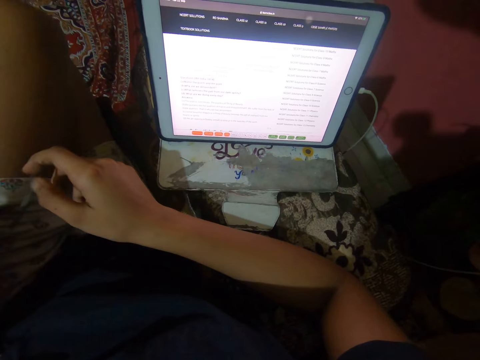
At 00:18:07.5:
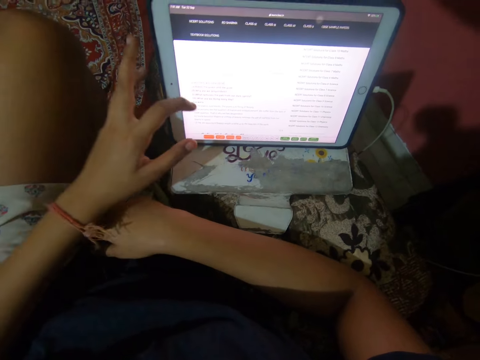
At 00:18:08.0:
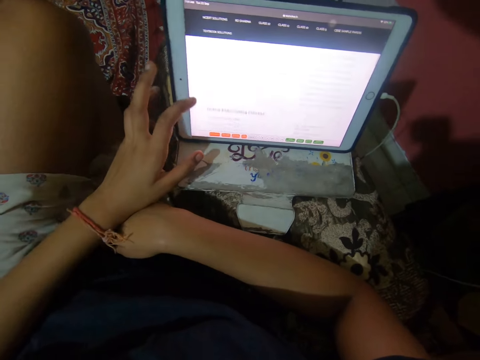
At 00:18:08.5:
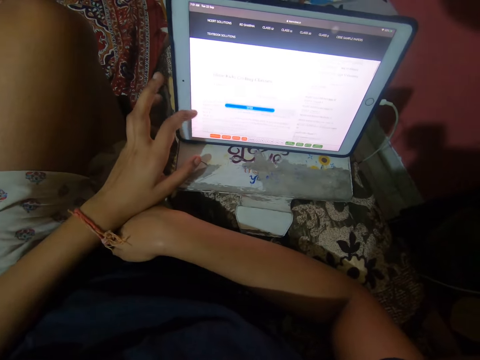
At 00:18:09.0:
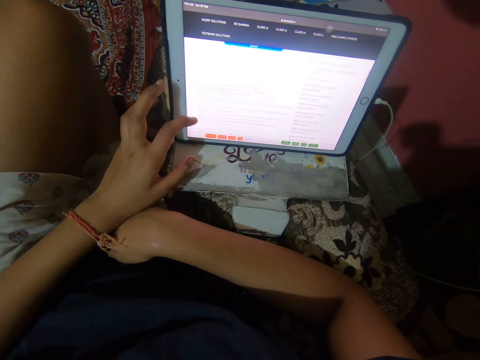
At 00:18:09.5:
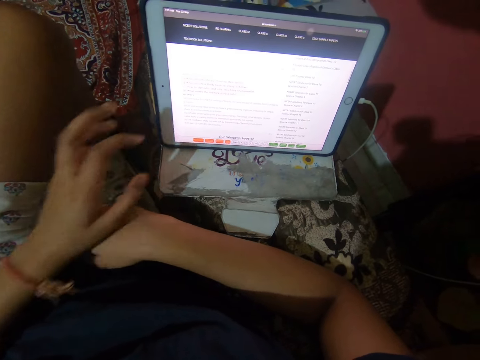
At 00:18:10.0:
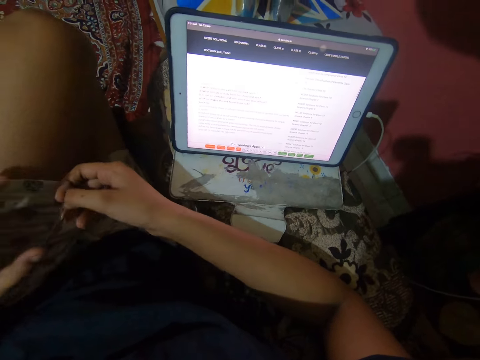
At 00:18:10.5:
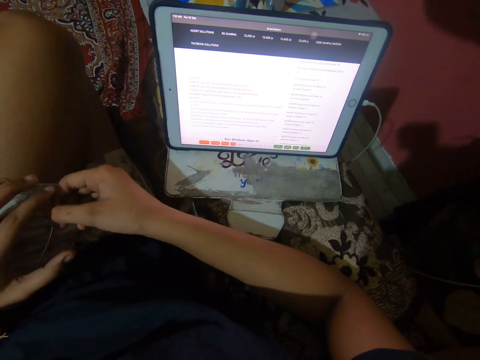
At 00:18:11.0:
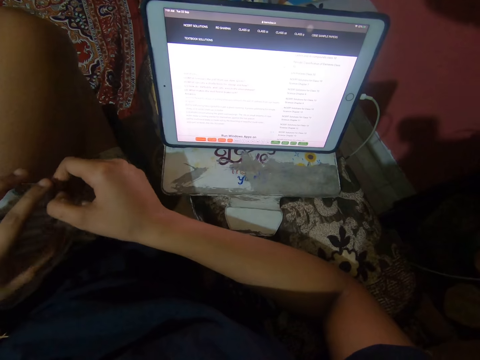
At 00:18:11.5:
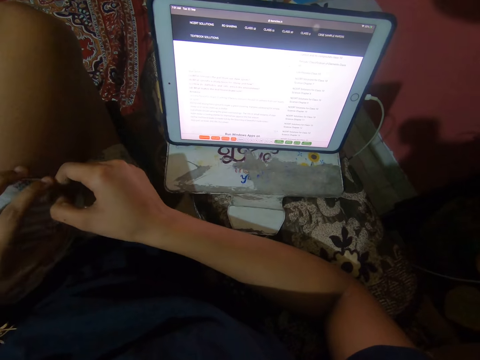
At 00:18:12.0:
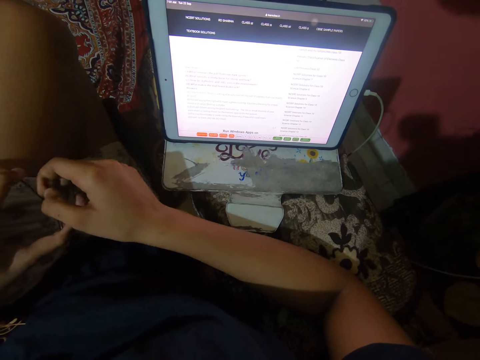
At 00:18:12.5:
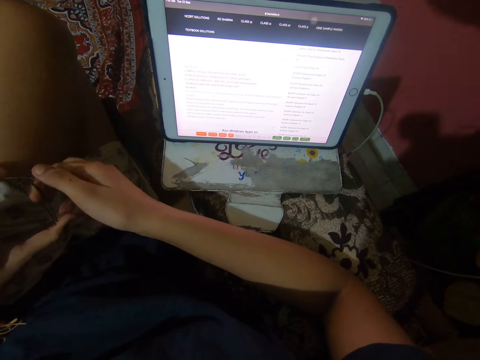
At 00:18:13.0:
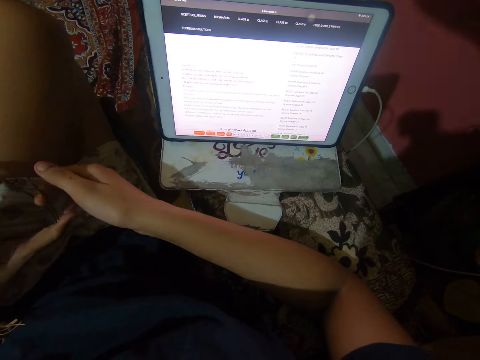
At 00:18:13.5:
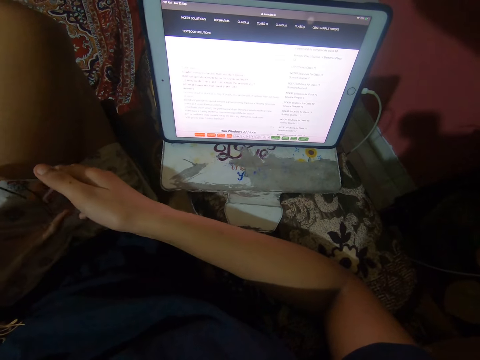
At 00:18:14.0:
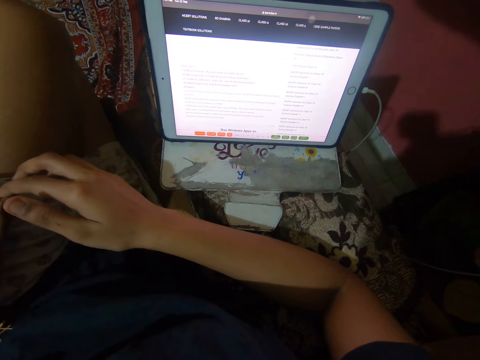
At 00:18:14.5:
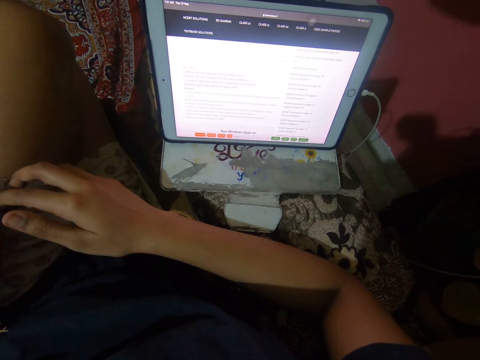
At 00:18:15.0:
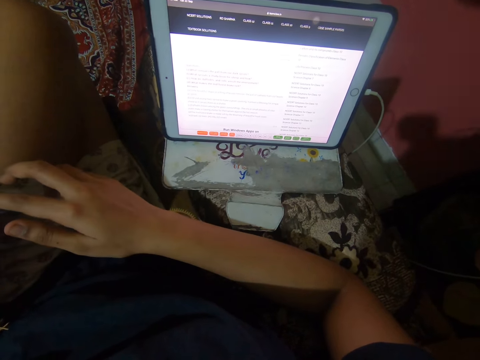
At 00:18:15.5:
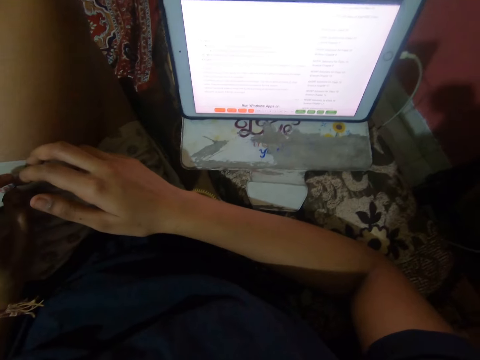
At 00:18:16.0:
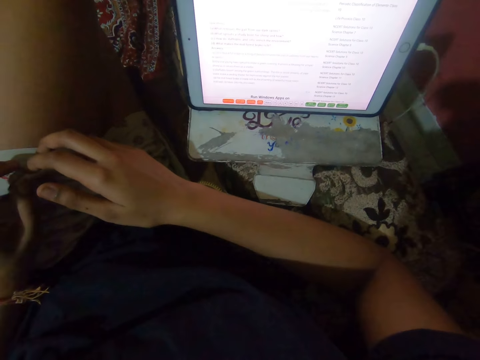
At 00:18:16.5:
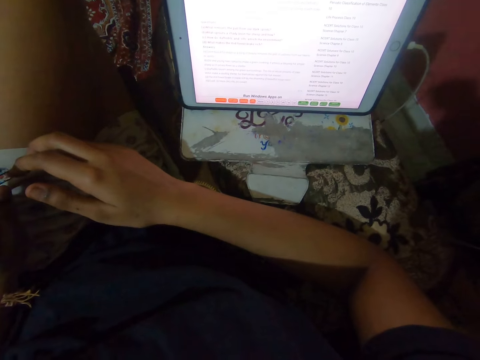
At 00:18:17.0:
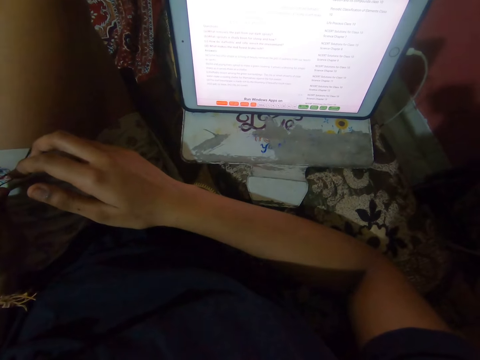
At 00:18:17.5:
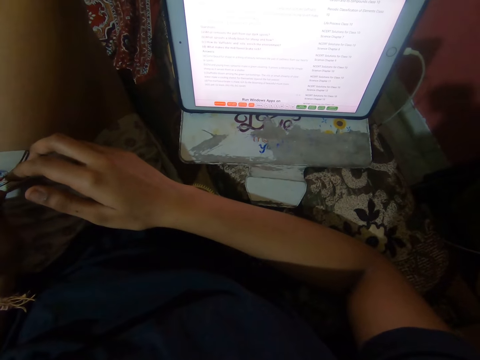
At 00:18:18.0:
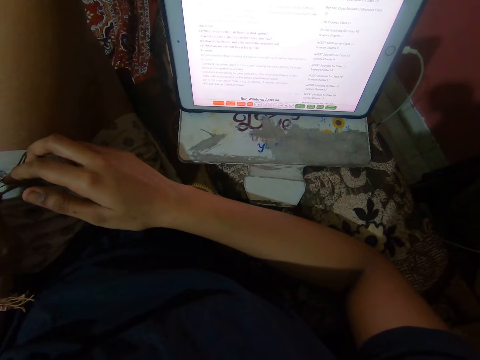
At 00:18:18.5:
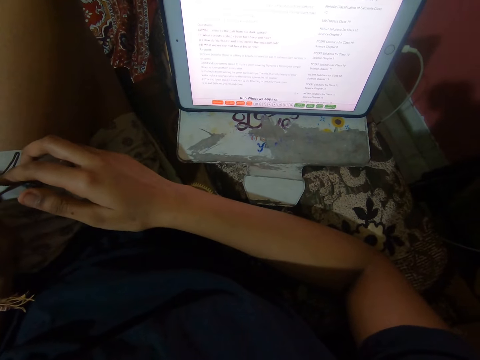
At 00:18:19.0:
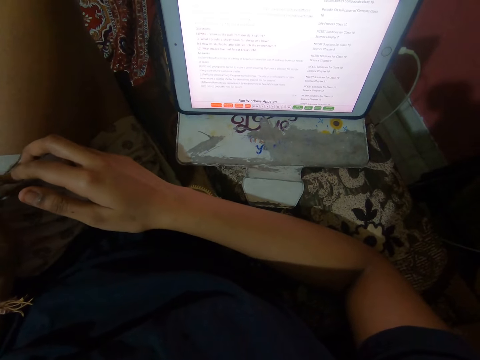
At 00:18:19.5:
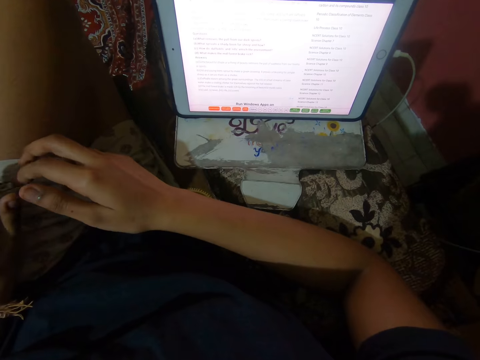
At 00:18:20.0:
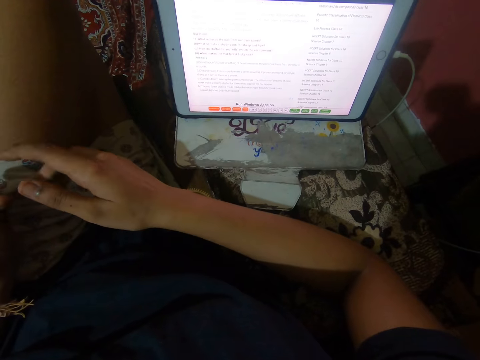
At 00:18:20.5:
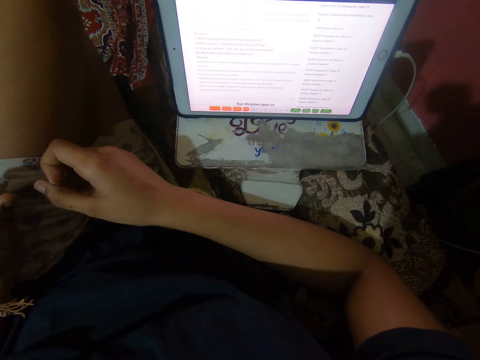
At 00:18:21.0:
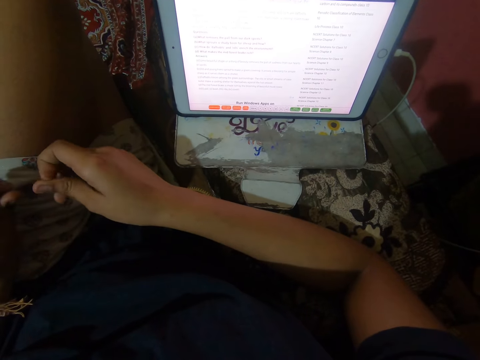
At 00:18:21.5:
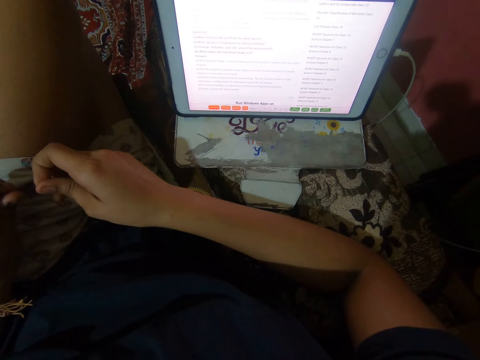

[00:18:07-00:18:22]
The camera wearer touches the screen of the iPad on the sofa handle with her left hand. She scrolls the tablet. She plays with a rope in her hands. She holds the cloth thread.

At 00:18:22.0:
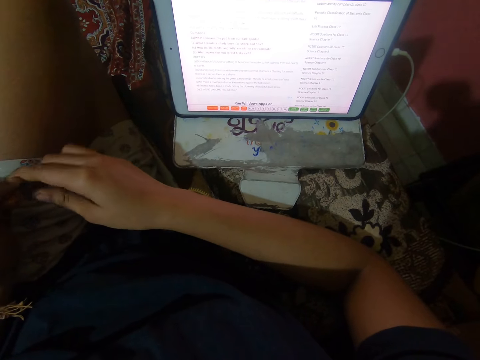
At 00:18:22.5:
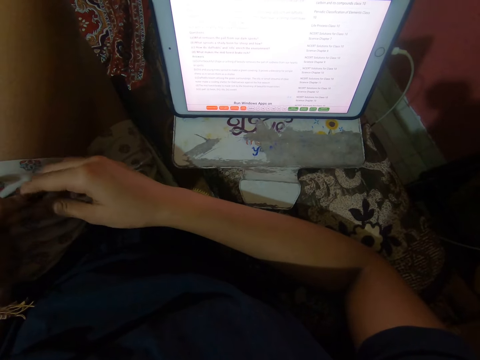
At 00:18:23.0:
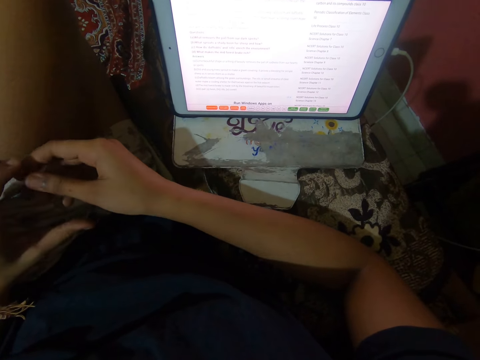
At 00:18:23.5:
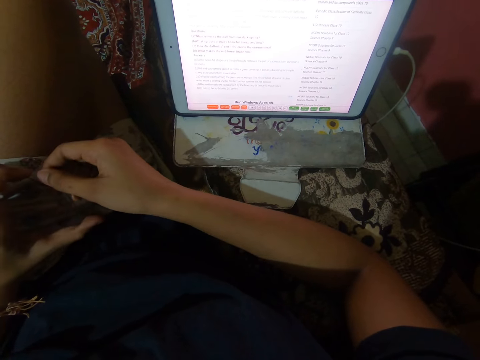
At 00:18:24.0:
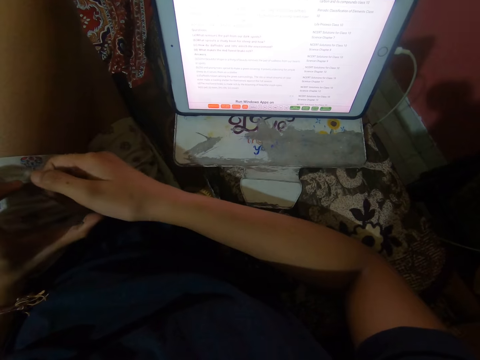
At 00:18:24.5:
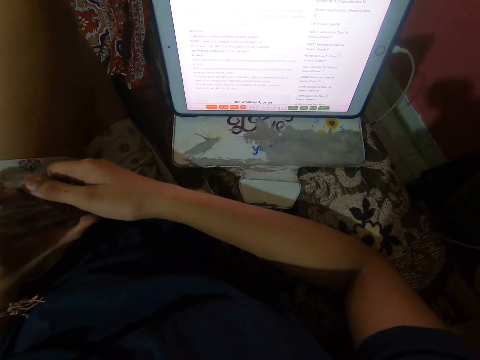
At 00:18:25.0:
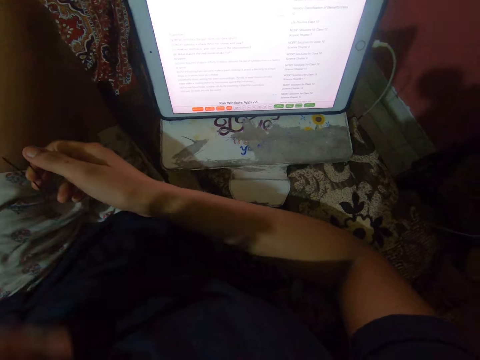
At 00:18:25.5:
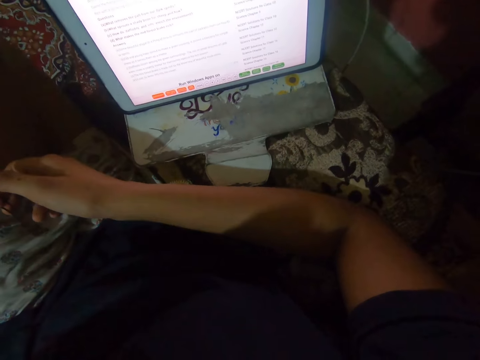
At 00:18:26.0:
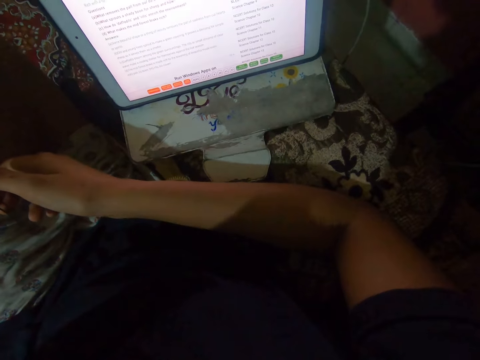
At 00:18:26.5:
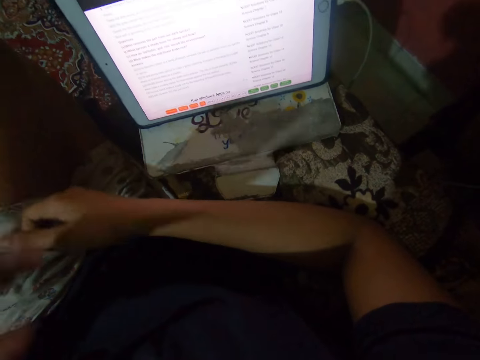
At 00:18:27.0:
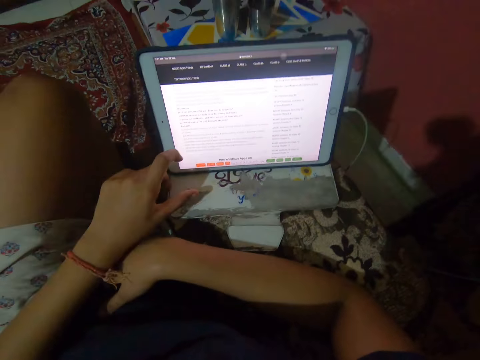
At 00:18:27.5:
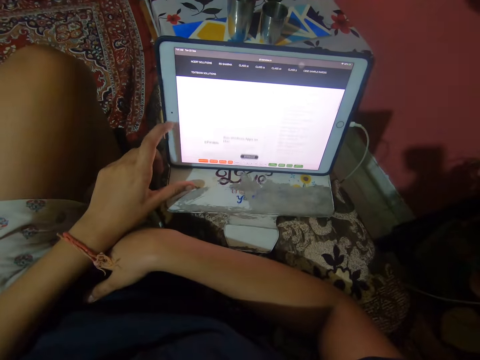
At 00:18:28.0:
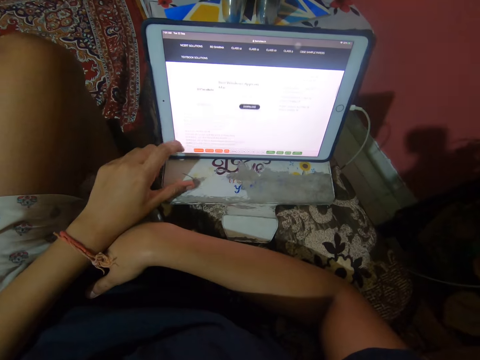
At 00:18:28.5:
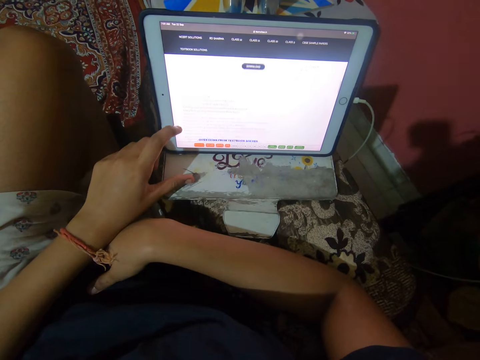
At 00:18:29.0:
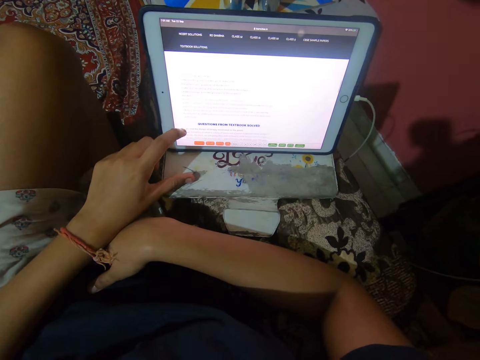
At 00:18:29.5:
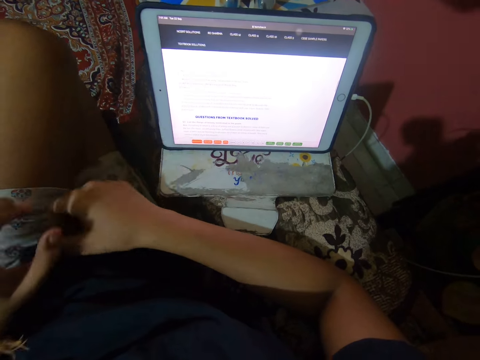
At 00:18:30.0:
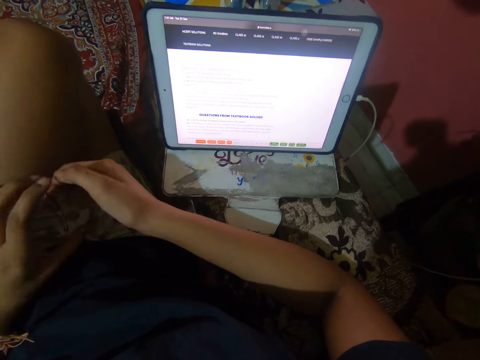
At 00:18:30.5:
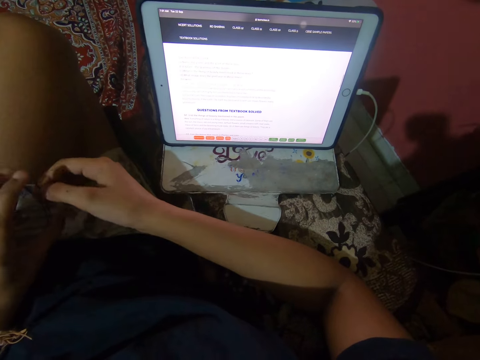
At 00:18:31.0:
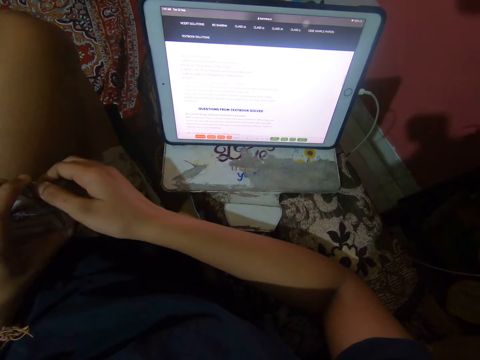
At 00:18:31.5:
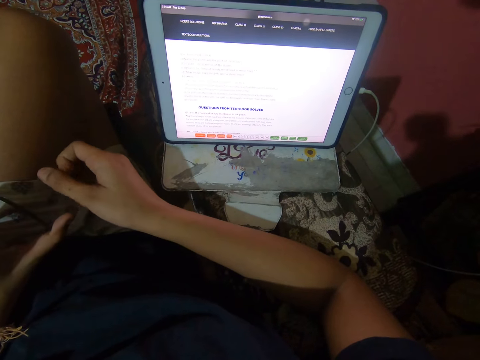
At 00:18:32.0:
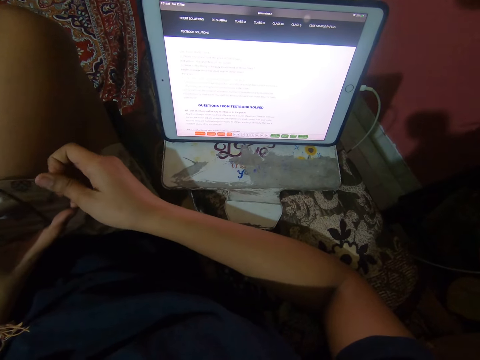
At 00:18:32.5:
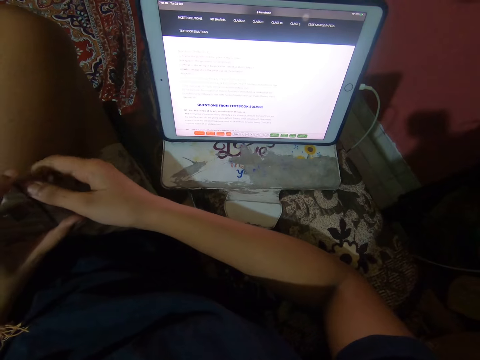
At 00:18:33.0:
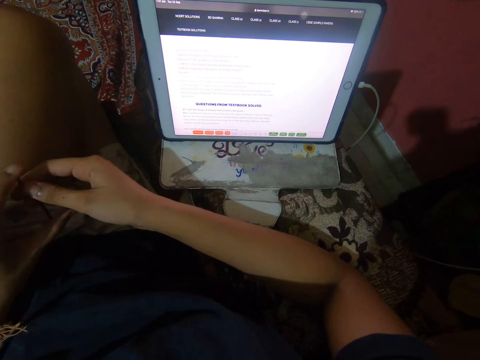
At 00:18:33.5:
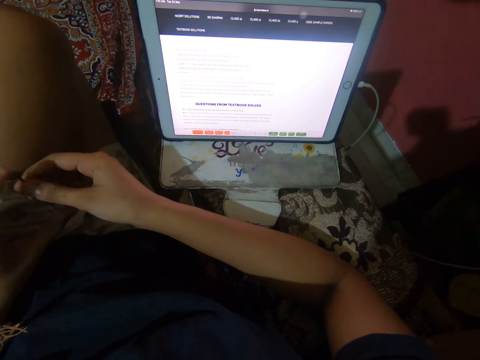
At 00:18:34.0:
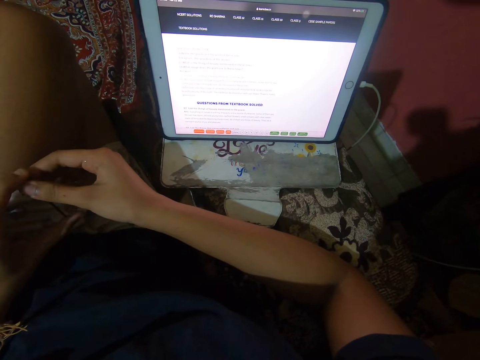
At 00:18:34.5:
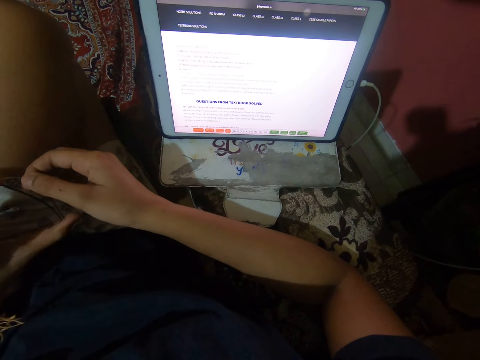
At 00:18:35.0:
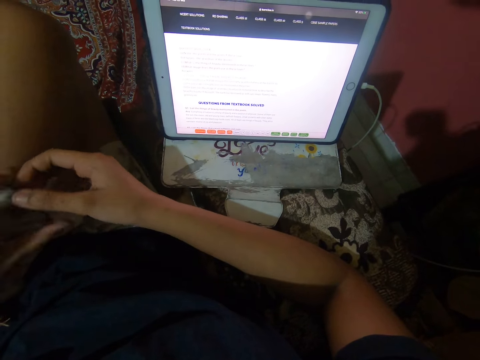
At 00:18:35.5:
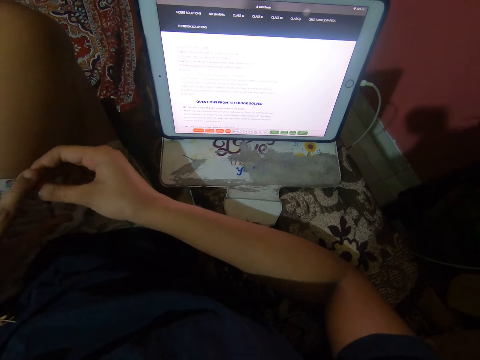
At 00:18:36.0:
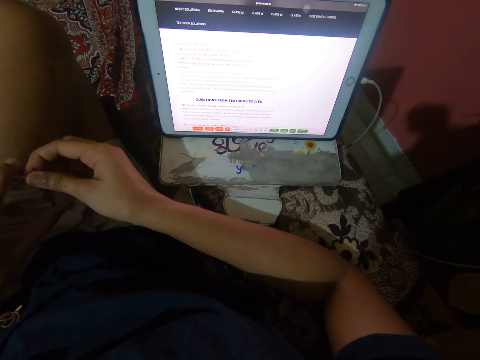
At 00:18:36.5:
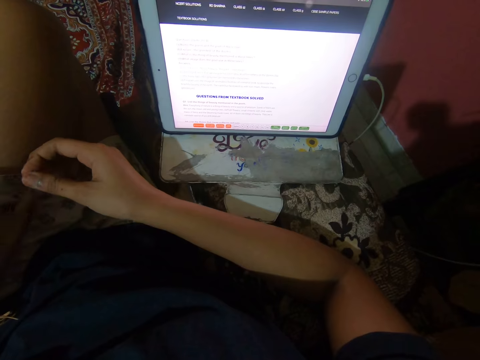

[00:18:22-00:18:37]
The camera wearer touches her face with her left hand. She scrubs the face. She touches the screen of the iPad with her left hand. She operates the tablet. She reads from the iPad on the sofa handle. She plays with the rope in her hands.
